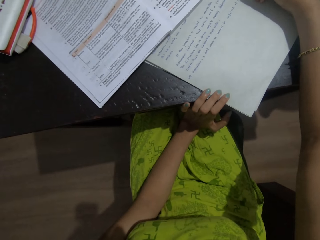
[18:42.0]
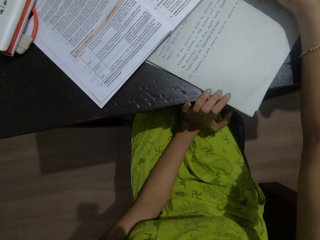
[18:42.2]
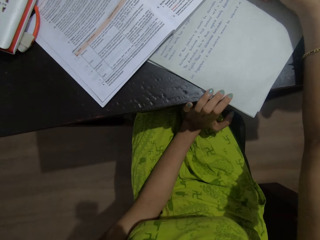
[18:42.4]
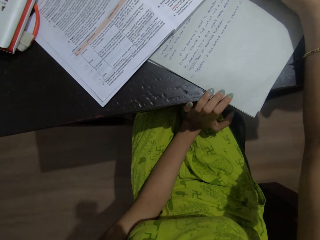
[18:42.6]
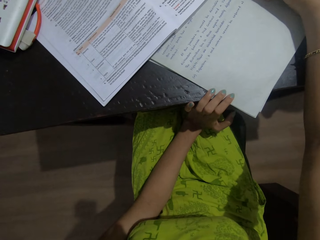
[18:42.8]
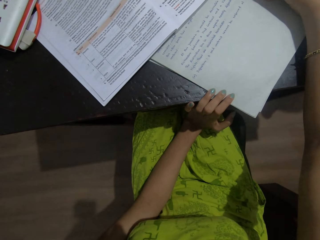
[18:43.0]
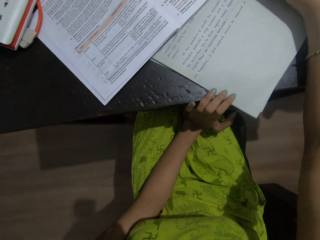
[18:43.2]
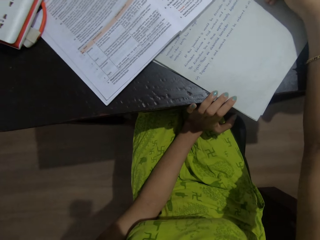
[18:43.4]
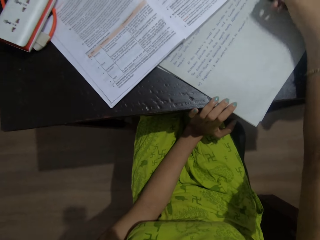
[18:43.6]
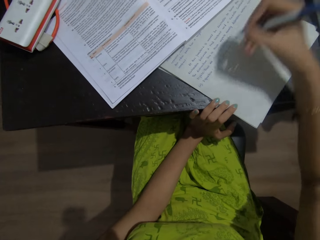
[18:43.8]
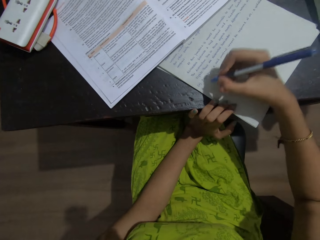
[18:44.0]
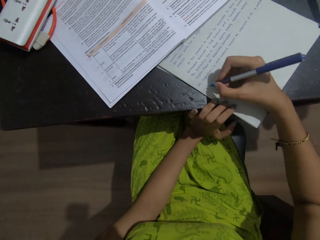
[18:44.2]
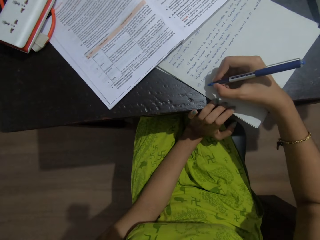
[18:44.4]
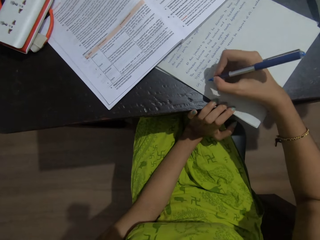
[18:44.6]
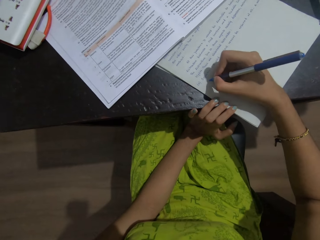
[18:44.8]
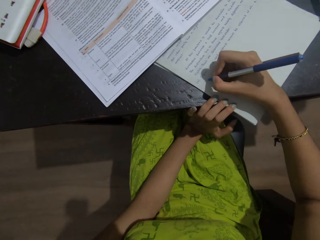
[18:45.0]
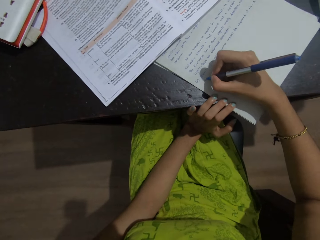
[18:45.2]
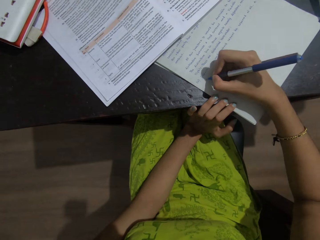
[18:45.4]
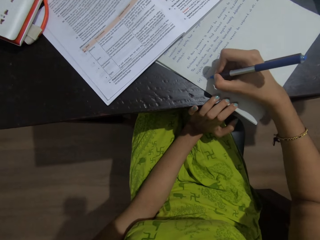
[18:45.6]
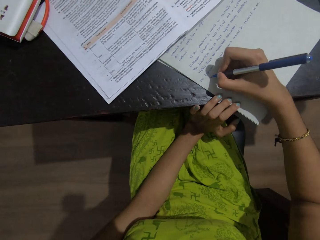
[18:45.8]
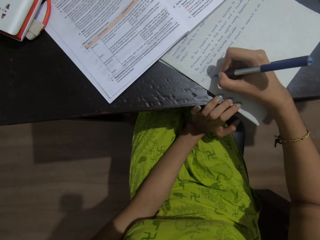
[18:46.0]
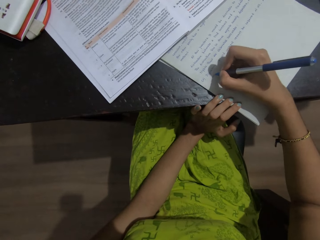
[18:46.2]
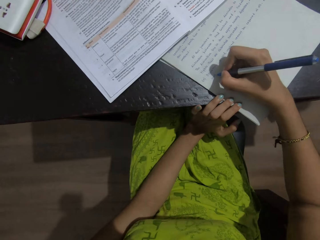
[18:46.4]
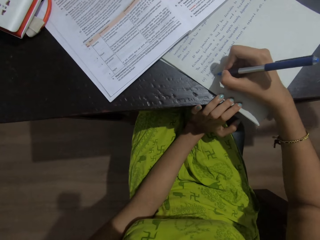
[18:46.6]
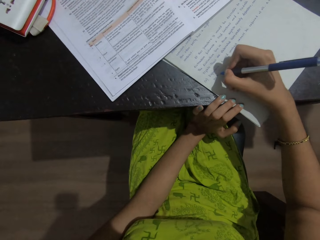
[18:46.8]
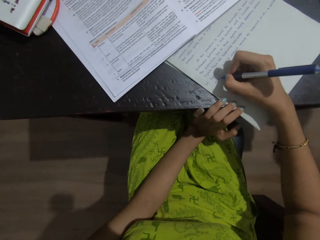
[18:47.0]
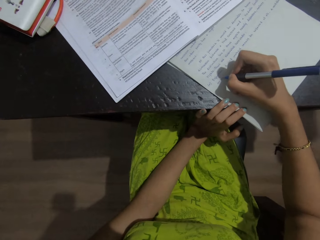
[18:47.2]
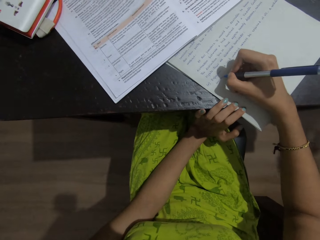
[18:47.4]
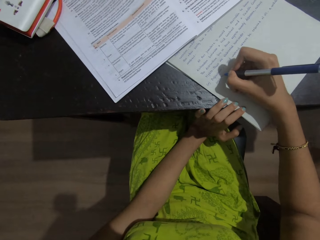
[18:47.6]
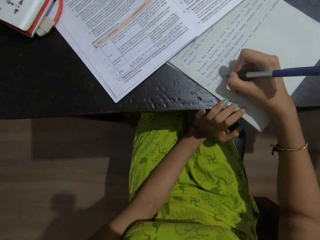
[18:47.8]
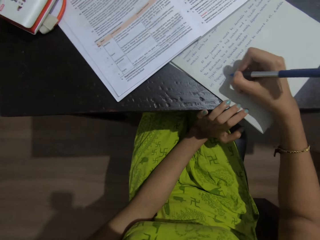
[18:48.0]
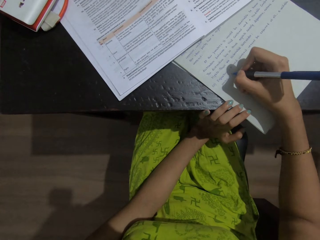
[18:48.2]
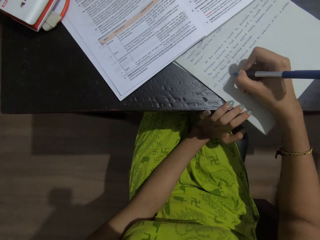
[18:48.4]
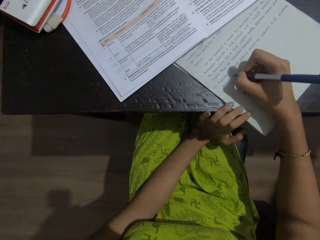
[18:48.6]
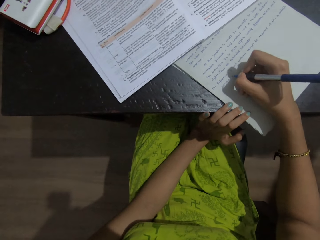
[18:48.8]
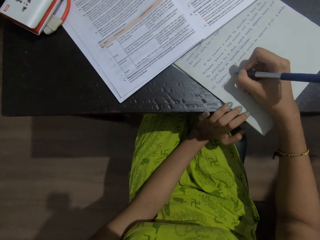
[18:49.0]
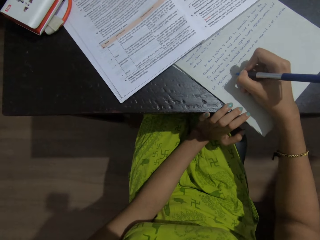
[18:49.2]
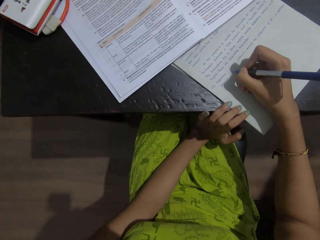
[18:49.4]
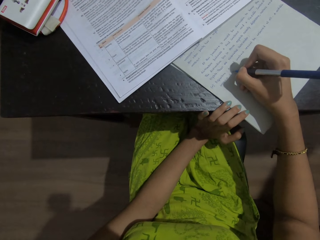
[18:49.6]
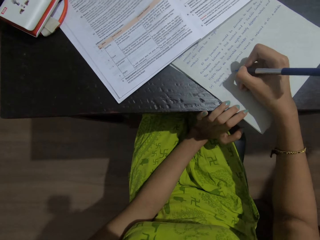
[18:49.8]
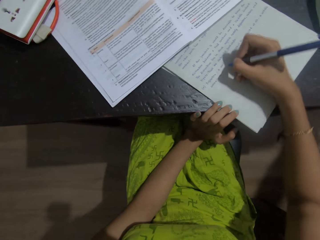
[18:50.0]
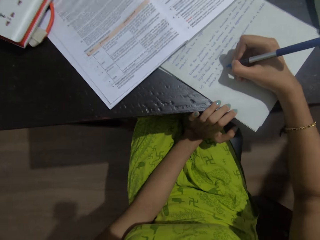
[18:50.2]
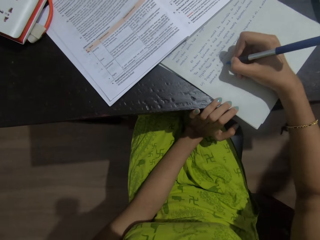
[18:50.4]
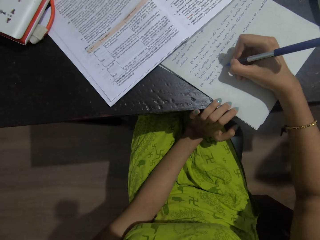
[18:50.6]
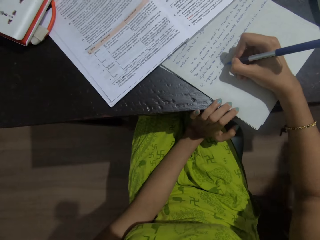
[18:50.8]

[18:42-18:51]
The camera wearer lifts the right hand. They write on the paper.

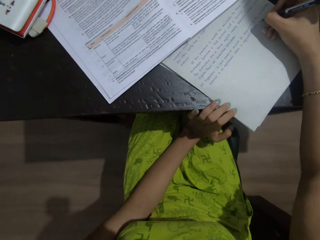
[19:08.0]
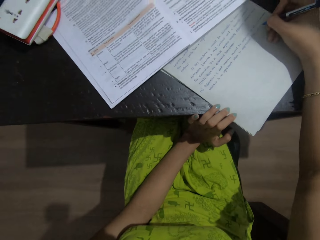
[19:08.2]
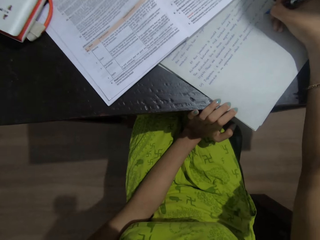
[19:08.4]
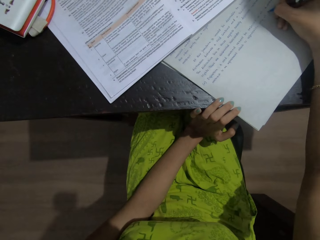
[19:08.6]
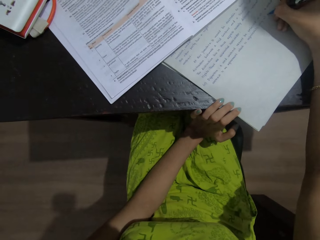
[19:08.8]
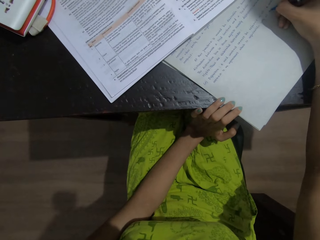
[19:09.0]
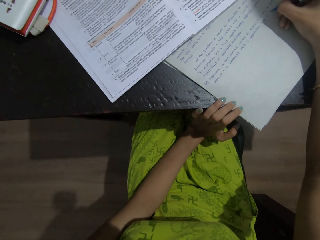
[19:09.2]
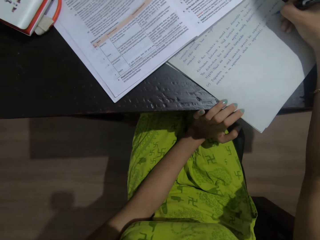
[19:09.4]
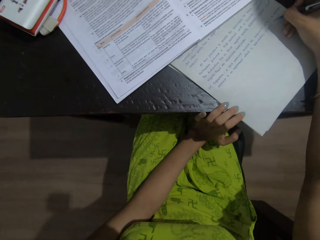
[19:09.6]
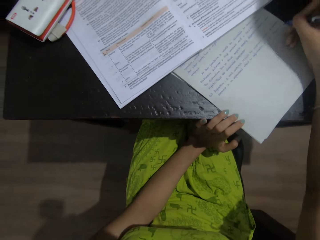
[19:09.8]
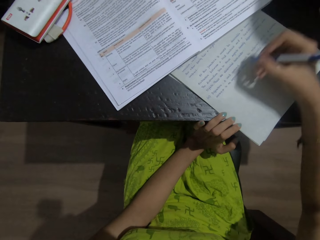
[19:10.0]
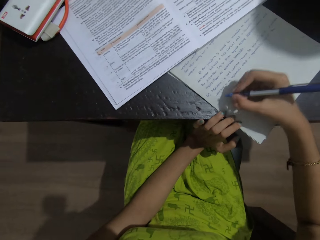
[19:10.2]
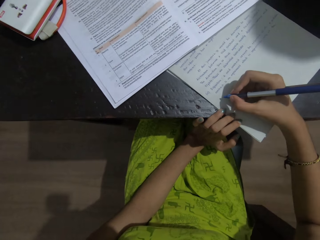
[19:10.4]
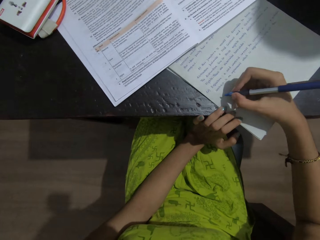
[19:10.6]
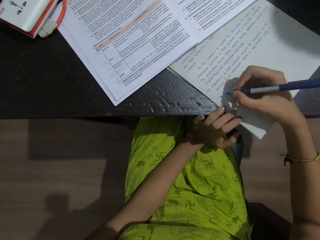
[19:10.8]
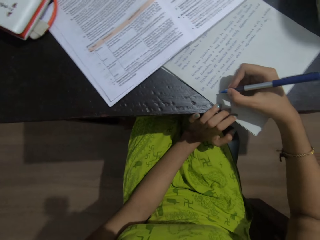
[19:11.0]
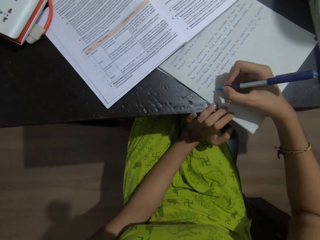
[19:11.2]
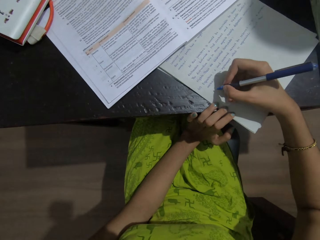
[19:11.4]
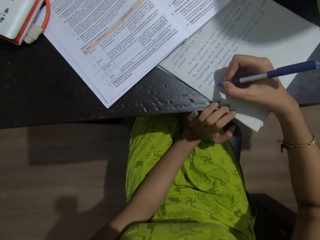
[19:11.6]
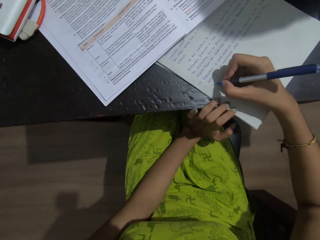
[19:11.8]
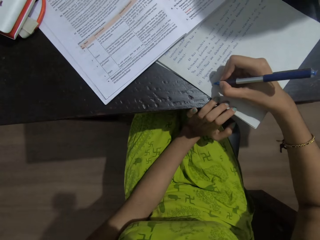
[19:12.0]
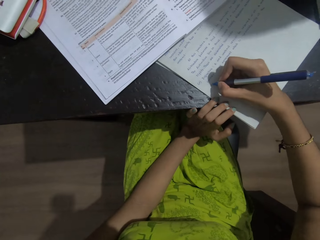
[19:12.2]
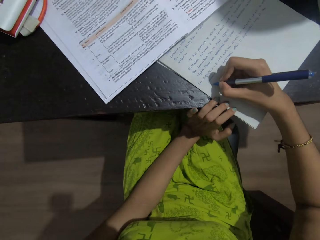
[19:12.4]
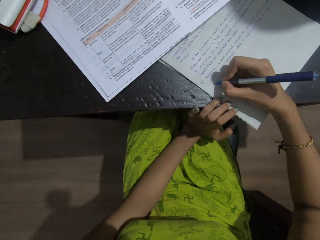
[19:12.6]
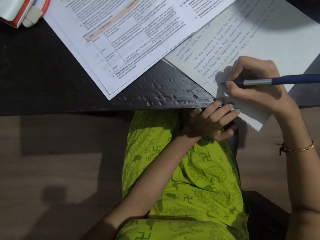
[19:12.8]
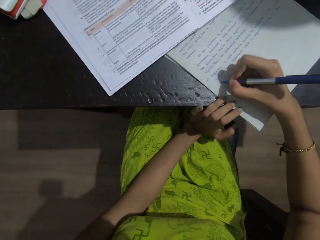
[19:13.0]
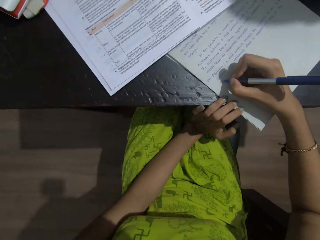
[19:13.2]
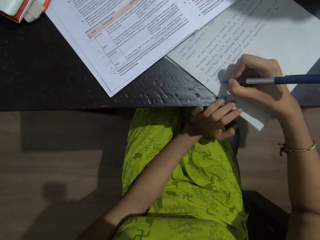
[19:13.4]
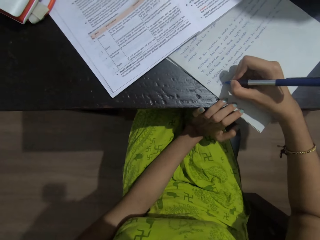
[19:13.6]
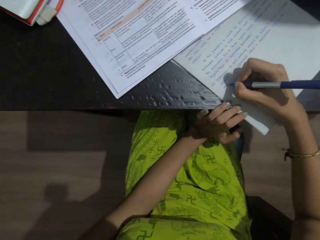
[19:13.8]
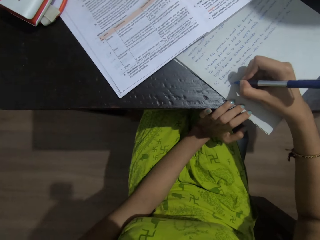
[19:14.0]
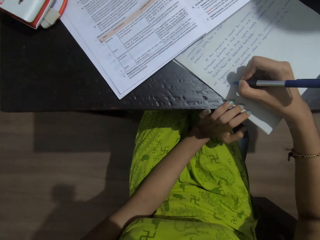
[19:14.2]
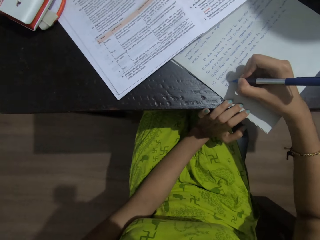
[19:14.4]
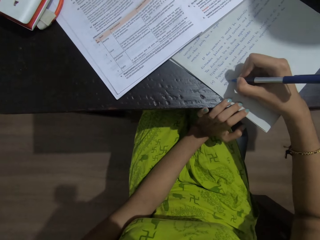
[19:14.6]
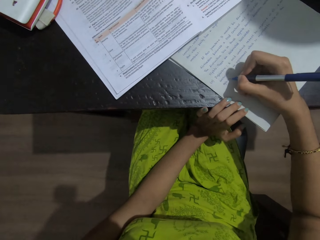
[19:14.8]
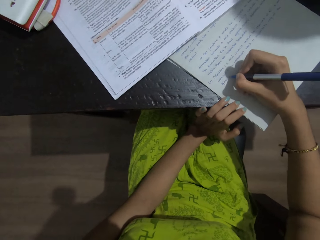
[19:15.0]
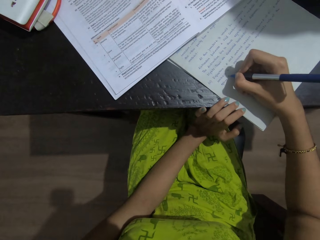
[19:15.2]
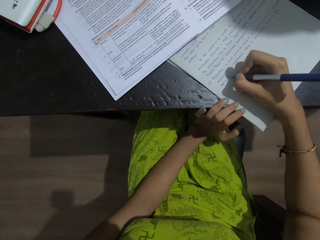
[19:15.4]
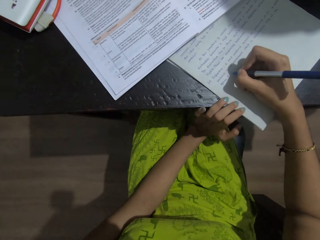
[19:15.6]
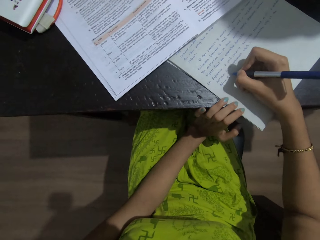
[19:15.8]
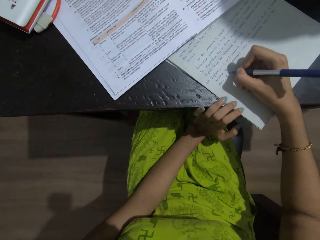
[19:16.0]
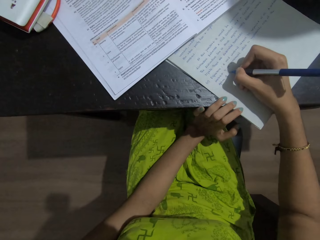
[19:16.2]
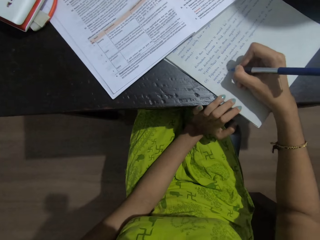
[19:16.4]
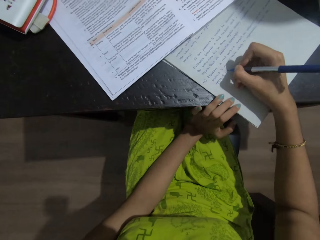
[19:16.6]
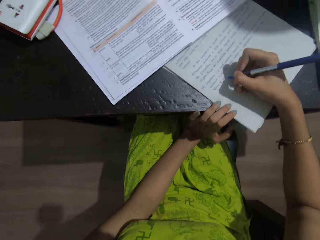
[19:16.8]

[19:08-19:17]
The camera wearer lifts the right hand. They write on the paper.
